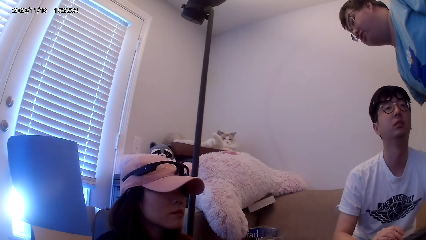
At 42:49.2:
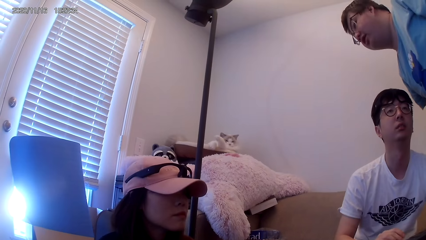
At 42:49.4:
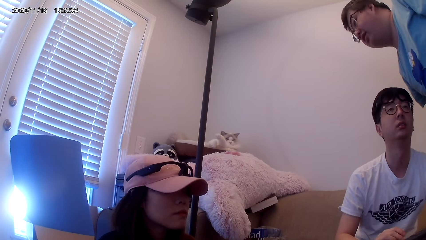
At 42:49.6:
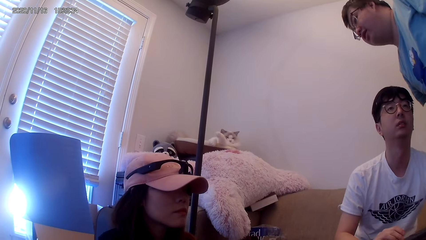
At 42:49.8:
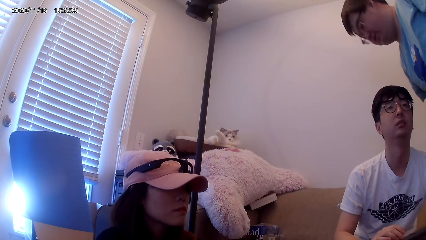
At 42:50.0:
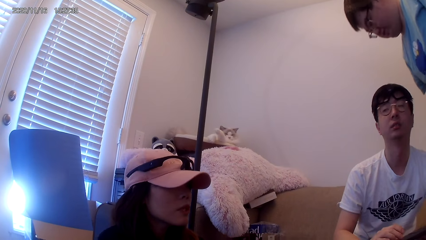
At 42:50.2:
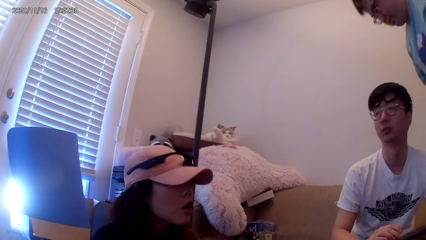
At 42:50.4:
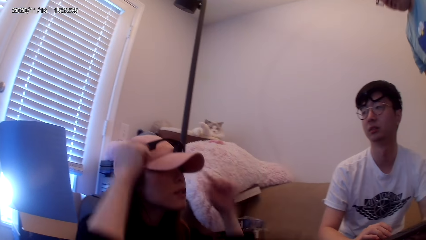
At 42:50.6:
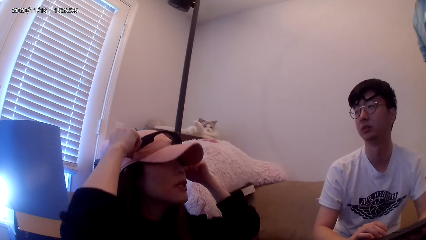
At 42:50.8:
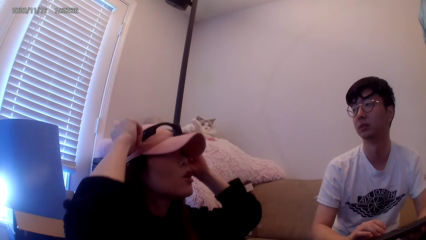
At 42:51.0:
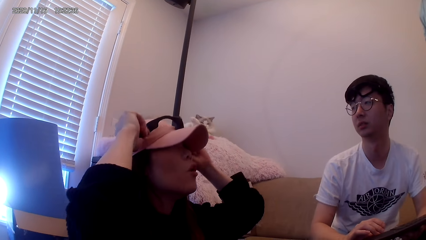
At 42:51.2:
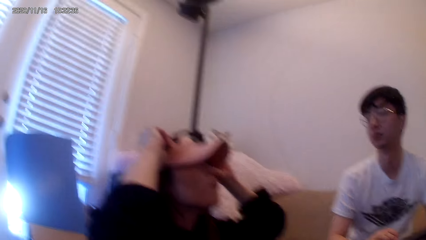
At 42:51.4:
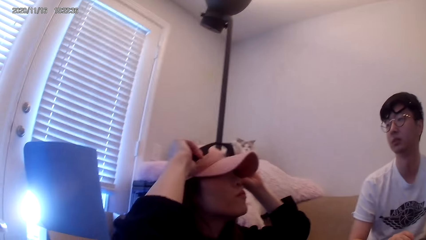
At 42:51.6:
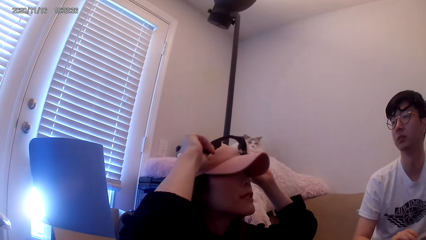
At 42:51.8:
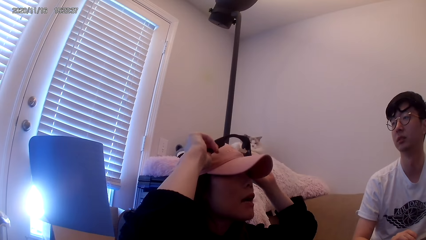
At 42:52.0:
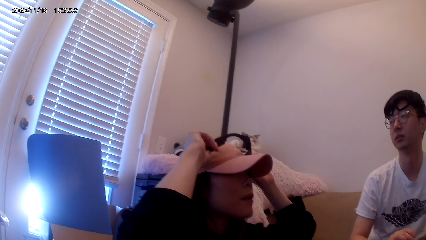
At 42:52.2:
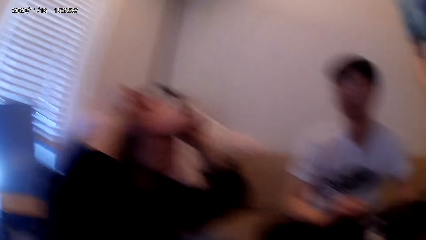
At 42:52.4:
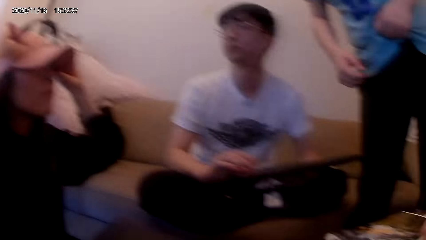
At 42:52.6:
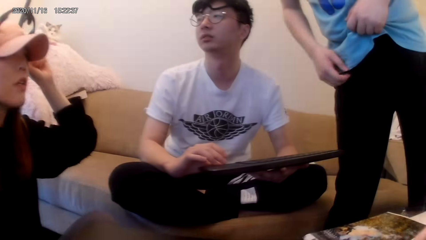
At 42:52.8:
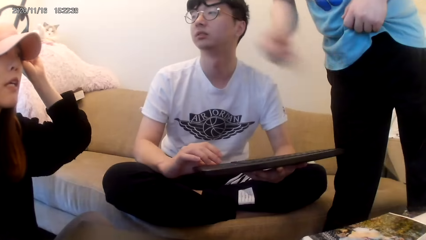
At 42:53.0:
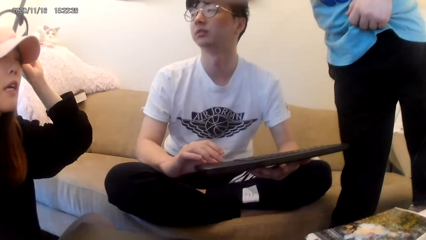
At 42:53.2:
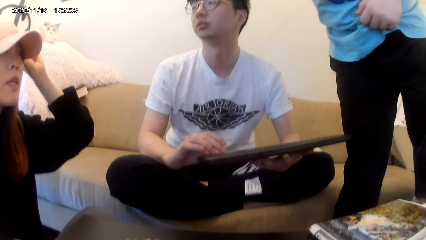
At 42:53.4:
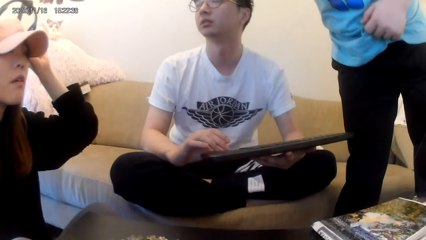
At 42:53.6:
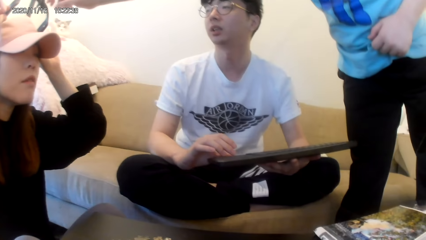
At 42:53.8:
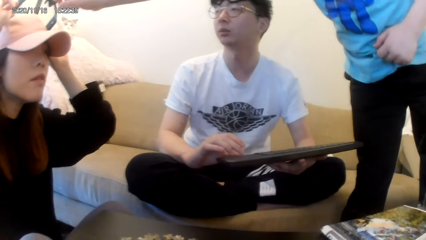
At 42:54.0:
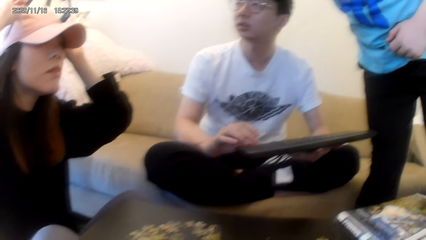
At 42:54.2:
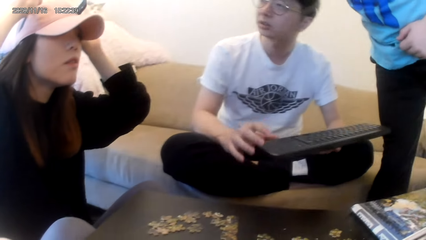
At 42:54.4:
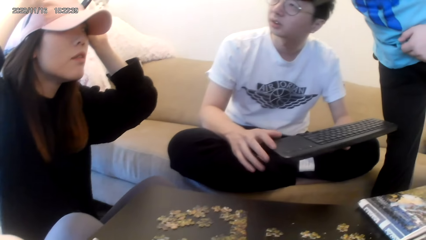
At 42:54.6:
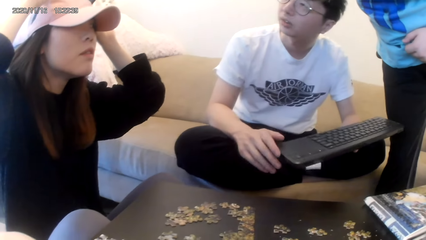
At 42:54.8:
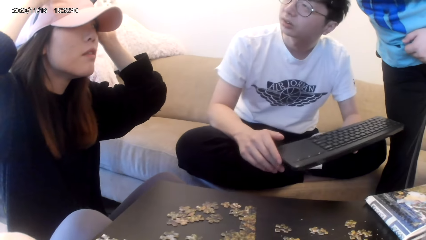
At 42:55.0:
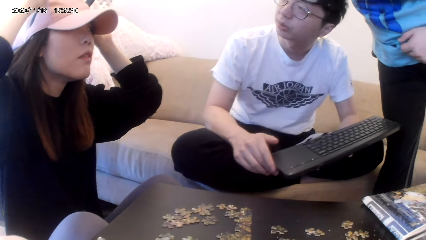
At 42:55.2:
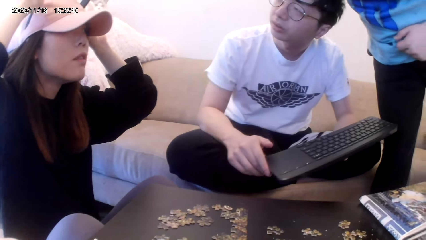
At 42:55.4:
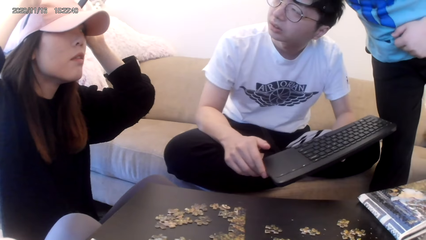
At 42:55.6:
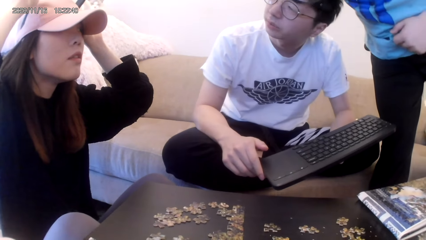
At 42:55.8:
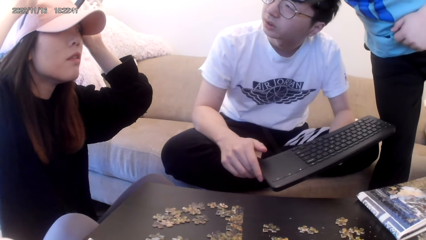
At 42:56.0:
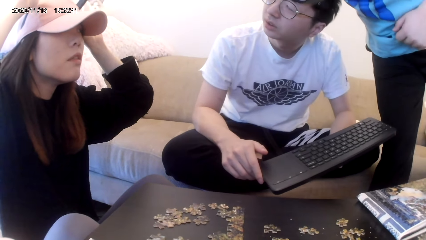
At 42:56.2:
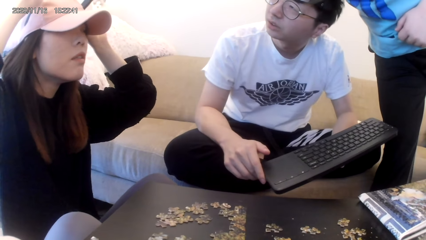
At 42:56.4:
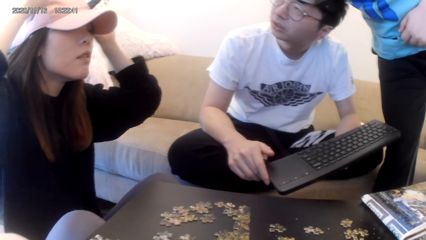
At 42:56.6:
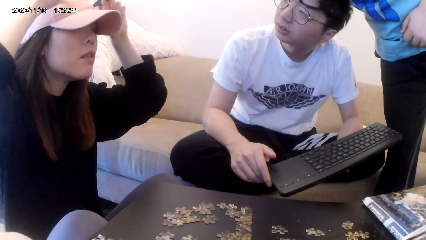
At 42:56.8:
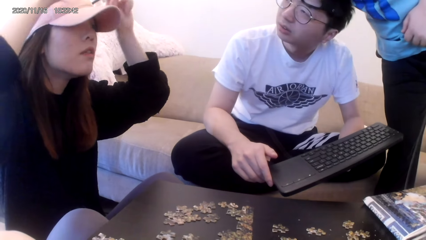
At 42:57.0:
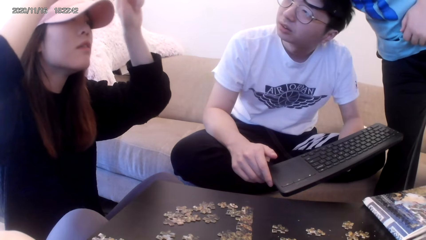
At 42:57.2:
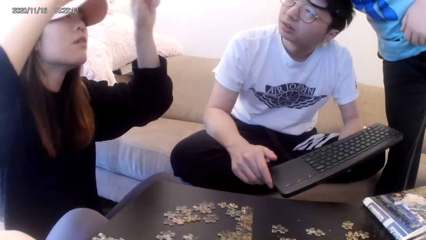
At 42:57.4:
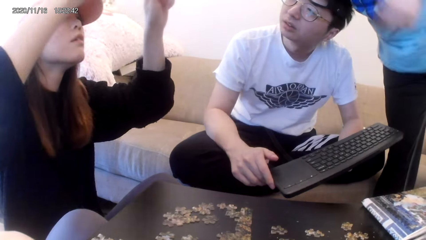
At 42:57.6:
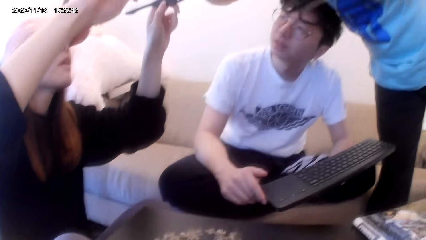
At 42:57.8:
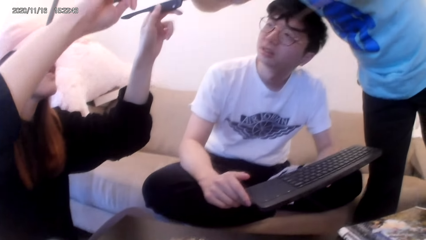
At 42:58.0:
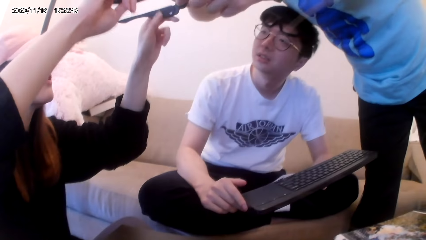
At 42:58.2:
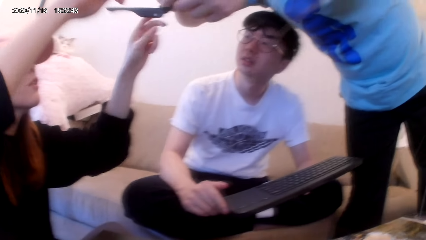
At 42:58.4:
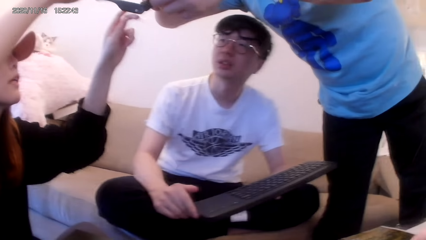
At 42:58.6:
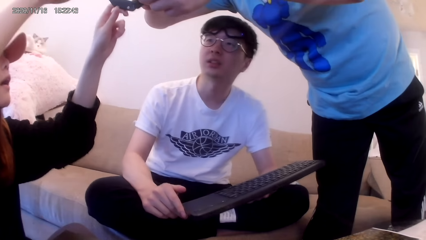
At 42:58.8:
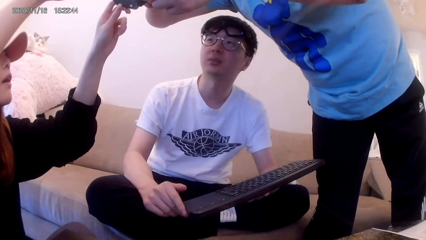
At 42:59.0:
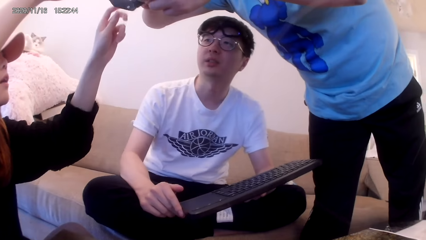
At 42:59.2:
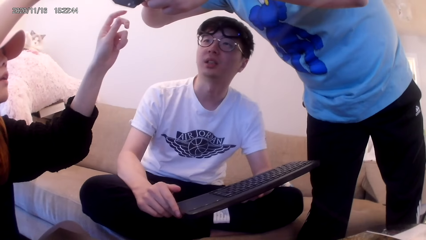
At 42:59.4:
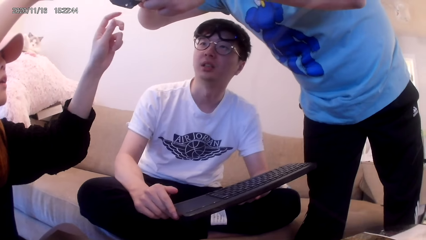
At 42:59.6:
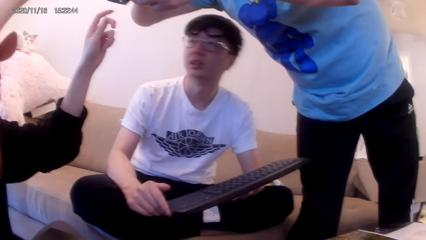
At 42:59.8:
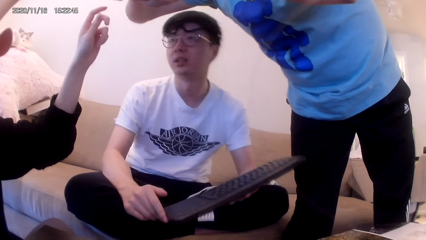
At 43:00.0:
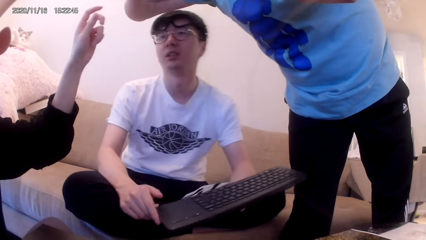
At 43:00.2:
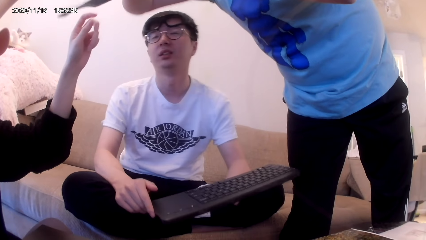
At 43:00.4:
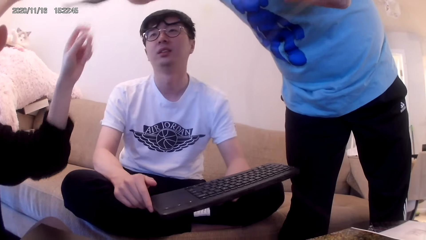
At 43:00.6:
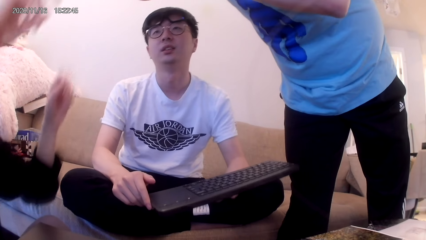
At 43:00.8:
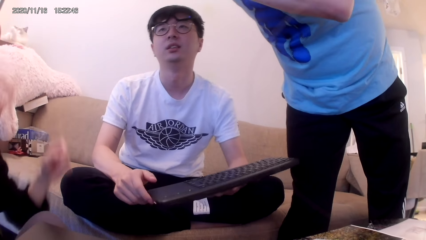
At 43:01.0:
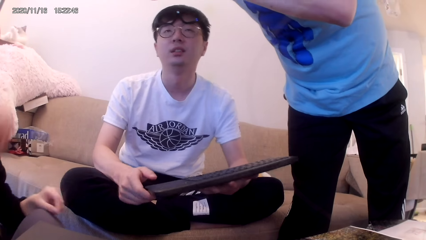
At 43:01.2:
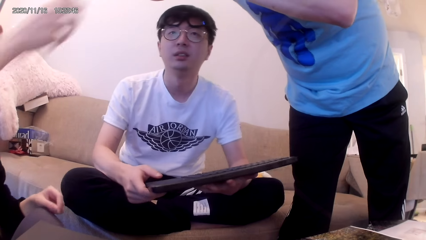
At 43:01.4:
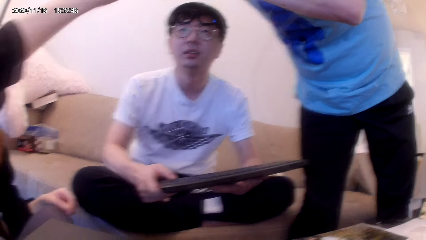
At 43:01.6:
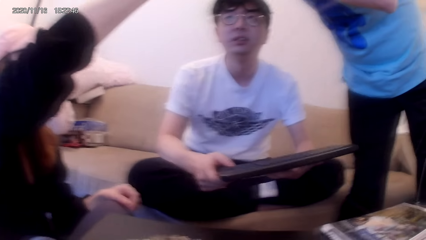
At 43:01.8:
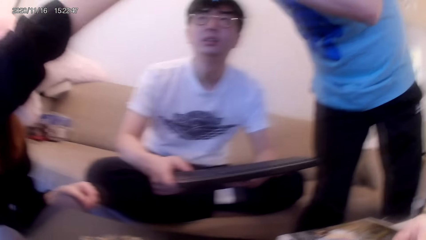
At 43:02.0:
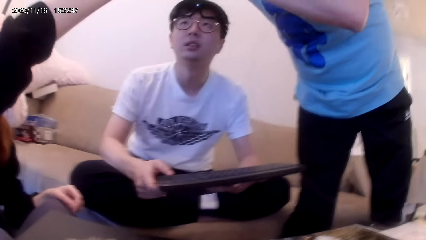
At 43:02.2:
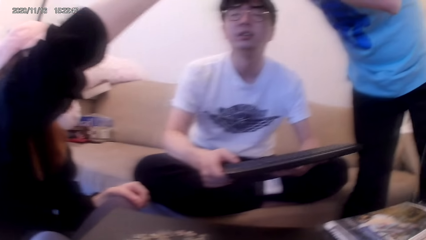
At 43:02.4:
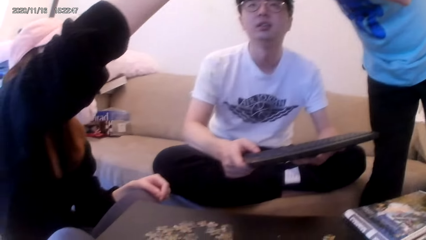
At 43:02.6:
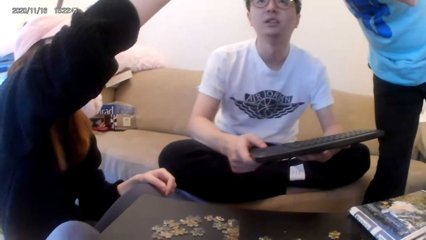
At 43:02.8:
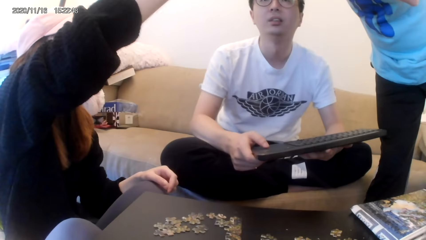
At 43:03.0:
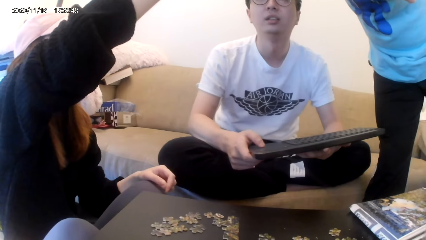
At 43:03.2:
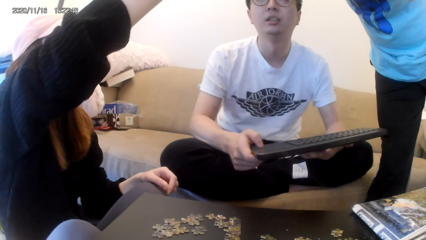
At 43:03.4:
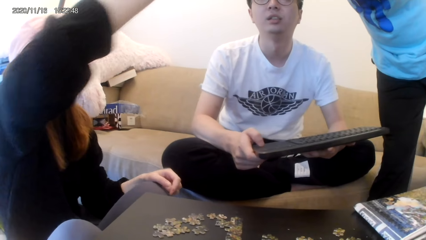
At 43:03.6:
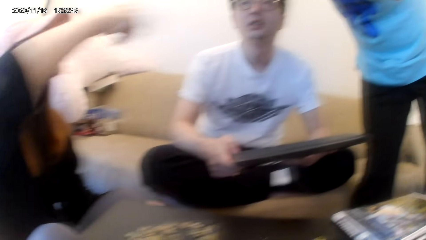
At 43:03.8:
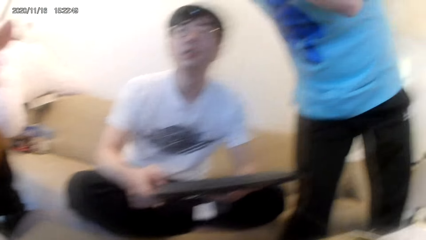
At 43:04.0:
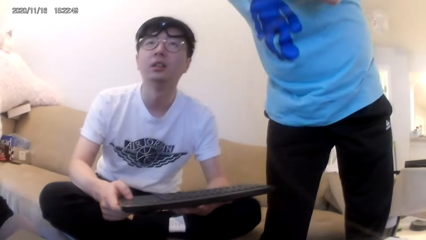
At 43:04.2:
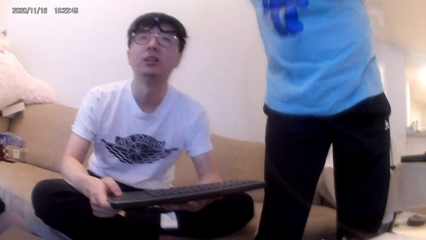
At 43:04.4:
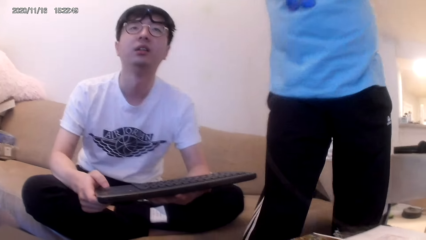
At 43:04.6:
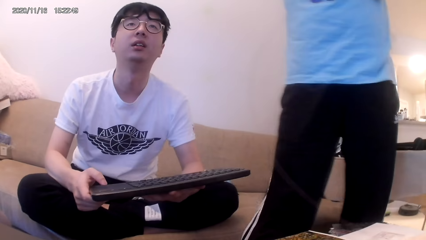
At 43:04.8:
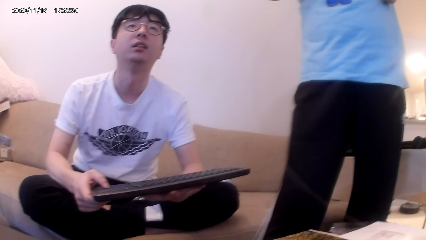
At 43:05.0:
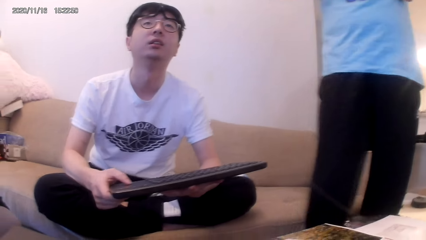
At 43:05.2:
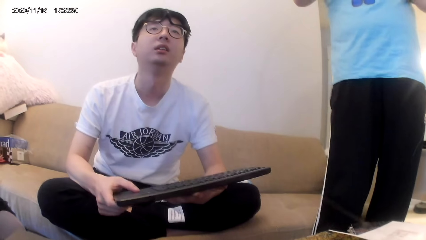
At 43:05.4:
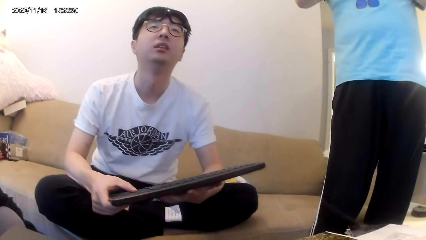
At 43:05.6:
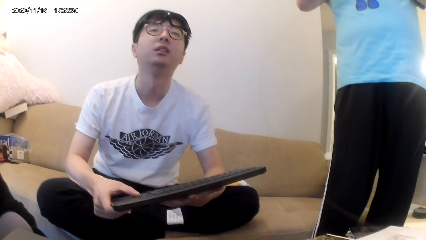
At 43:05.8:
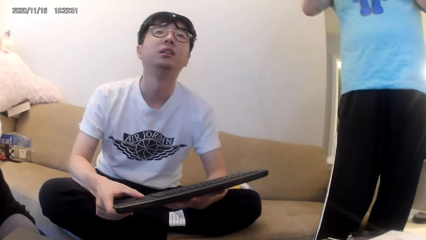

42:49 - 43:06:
A woman touches the camera. A man takes the camera from the woman.
